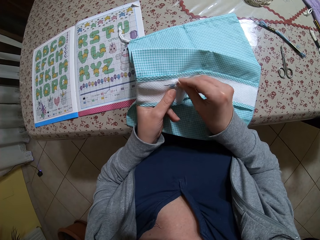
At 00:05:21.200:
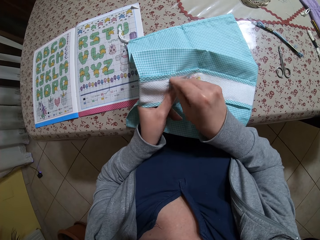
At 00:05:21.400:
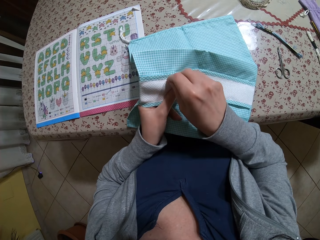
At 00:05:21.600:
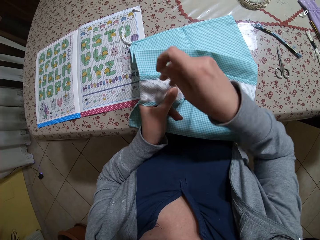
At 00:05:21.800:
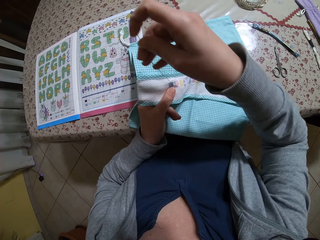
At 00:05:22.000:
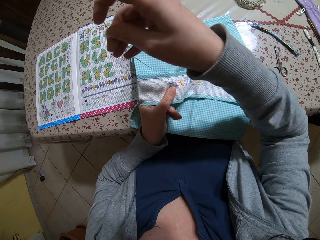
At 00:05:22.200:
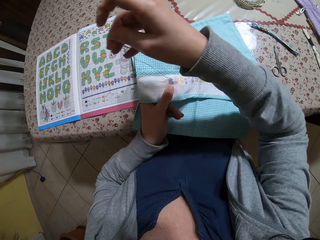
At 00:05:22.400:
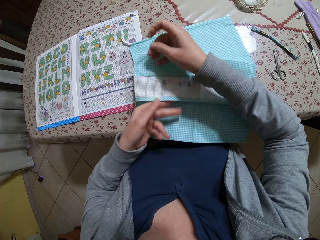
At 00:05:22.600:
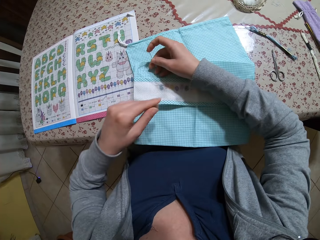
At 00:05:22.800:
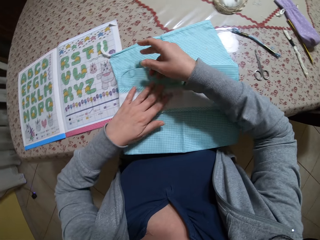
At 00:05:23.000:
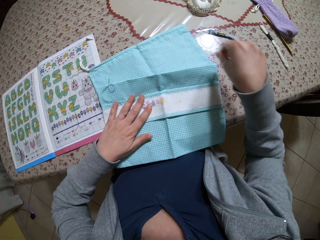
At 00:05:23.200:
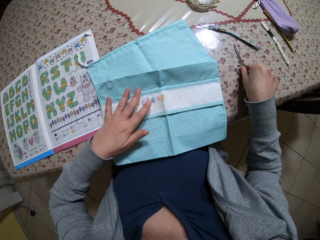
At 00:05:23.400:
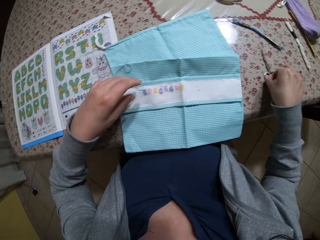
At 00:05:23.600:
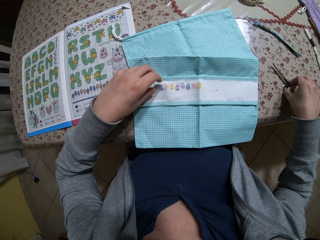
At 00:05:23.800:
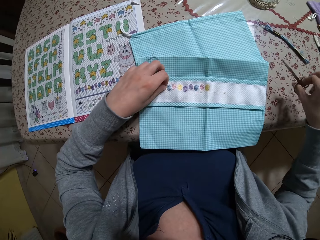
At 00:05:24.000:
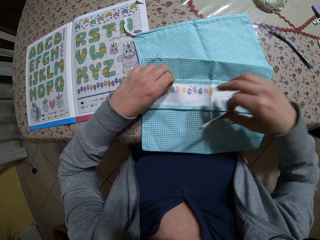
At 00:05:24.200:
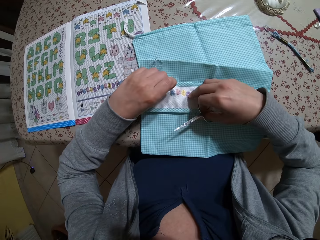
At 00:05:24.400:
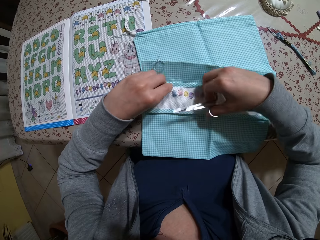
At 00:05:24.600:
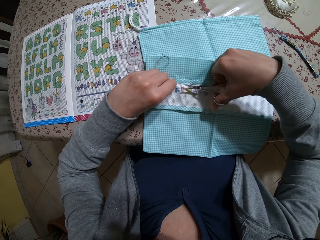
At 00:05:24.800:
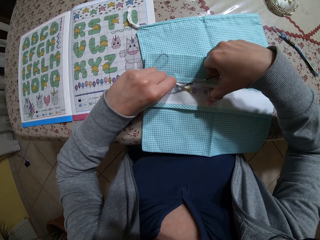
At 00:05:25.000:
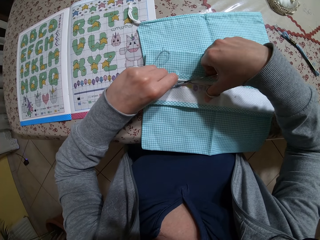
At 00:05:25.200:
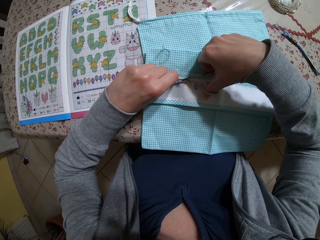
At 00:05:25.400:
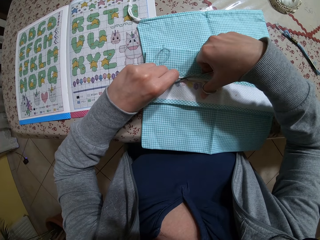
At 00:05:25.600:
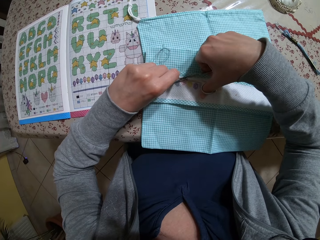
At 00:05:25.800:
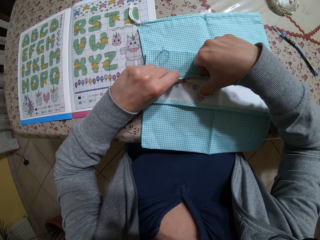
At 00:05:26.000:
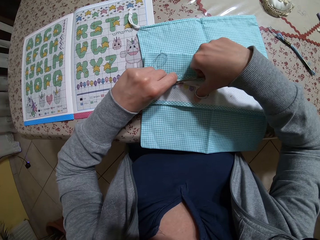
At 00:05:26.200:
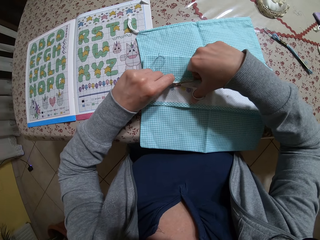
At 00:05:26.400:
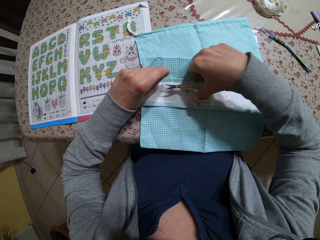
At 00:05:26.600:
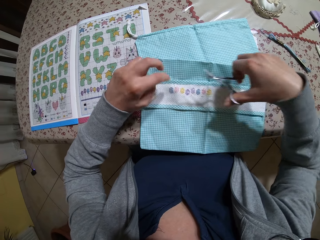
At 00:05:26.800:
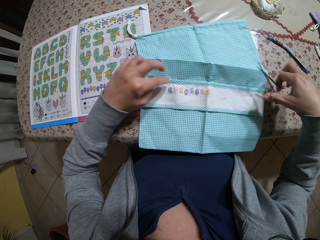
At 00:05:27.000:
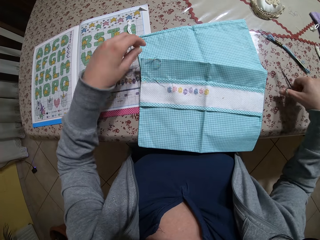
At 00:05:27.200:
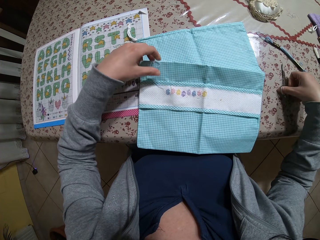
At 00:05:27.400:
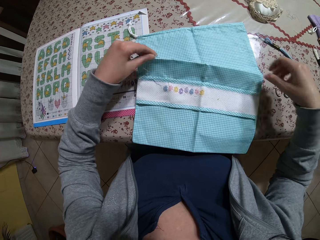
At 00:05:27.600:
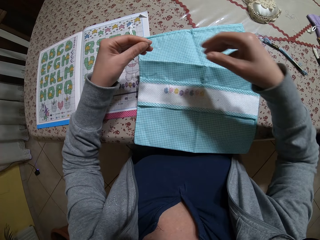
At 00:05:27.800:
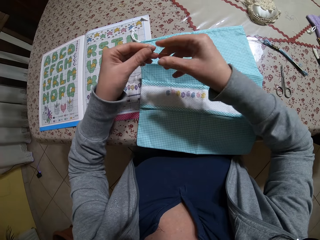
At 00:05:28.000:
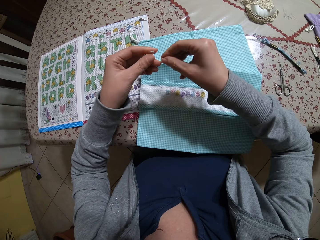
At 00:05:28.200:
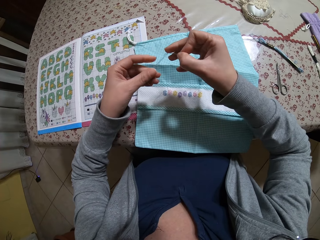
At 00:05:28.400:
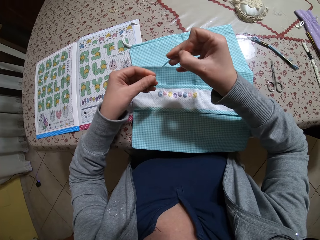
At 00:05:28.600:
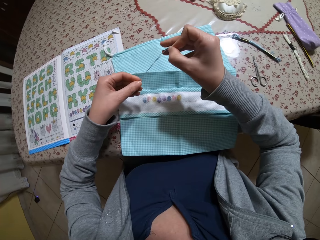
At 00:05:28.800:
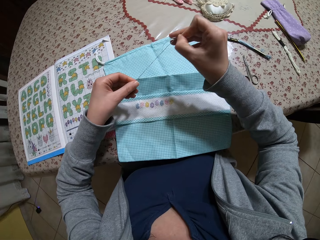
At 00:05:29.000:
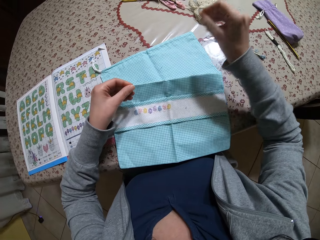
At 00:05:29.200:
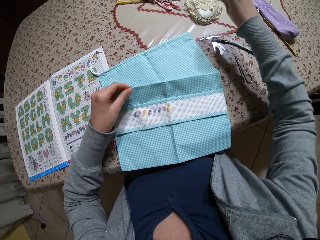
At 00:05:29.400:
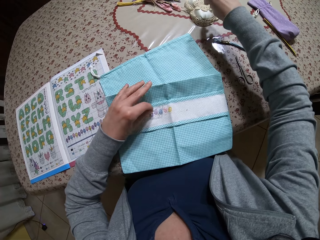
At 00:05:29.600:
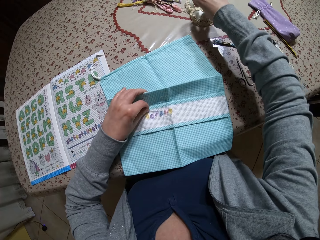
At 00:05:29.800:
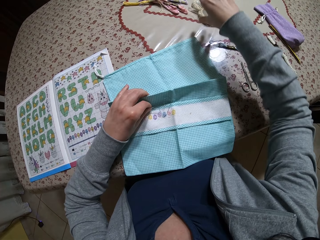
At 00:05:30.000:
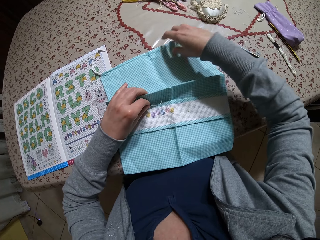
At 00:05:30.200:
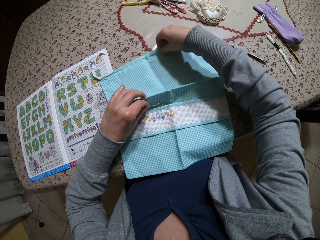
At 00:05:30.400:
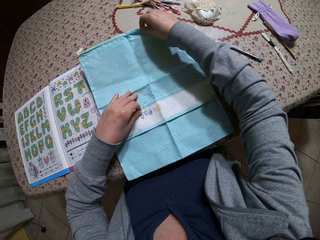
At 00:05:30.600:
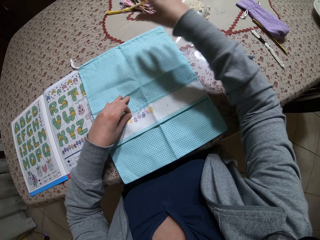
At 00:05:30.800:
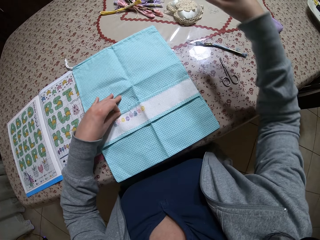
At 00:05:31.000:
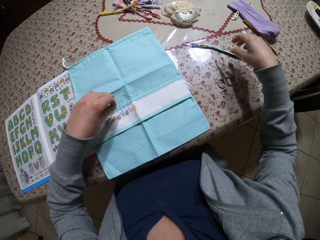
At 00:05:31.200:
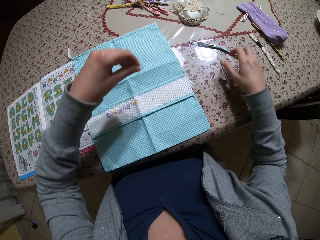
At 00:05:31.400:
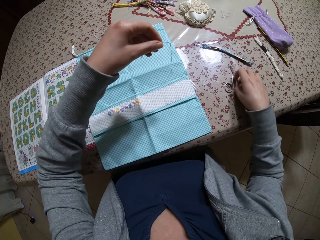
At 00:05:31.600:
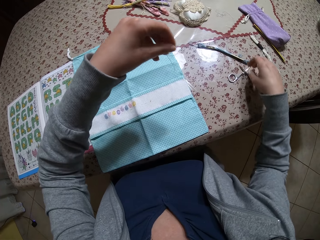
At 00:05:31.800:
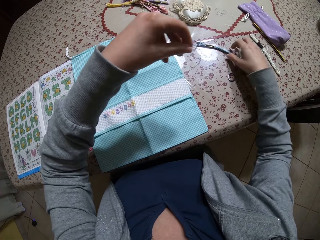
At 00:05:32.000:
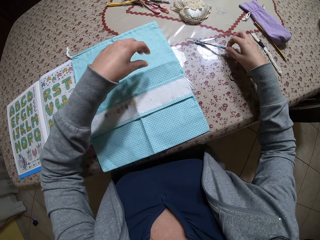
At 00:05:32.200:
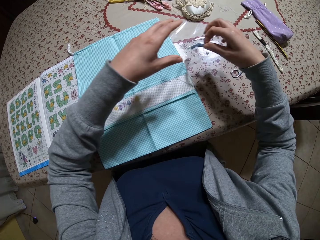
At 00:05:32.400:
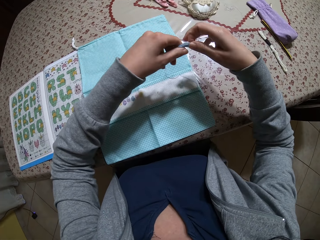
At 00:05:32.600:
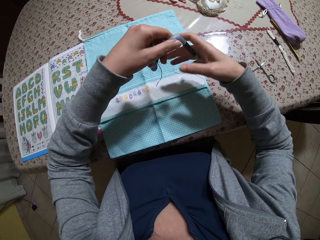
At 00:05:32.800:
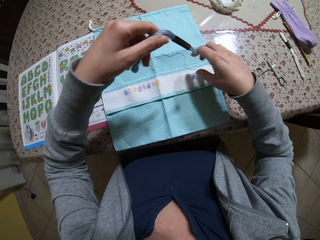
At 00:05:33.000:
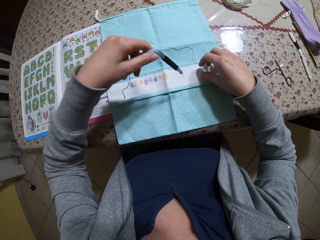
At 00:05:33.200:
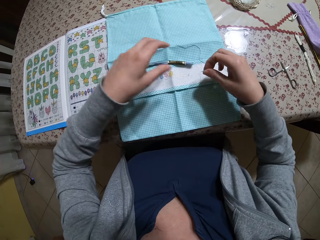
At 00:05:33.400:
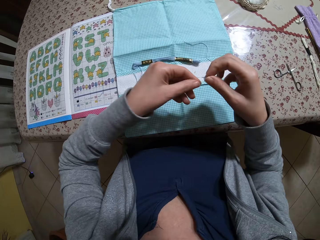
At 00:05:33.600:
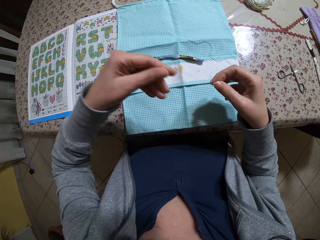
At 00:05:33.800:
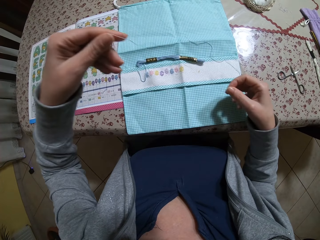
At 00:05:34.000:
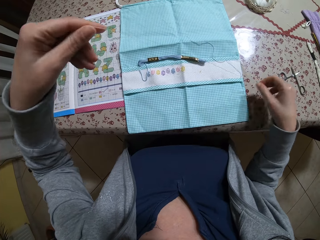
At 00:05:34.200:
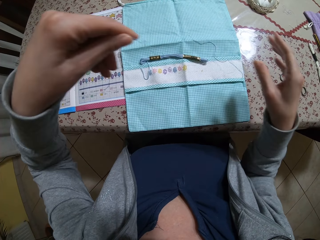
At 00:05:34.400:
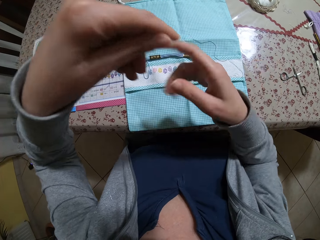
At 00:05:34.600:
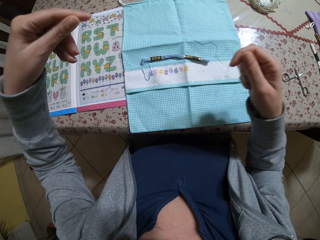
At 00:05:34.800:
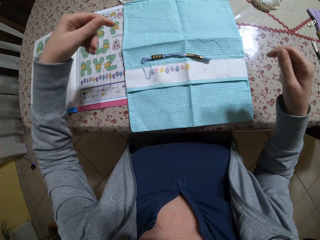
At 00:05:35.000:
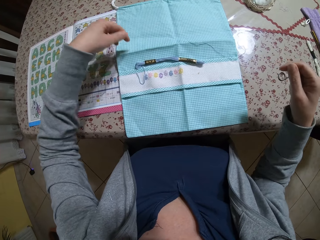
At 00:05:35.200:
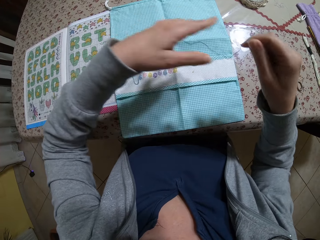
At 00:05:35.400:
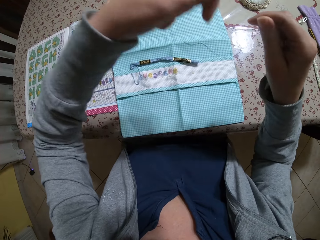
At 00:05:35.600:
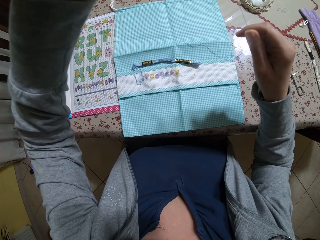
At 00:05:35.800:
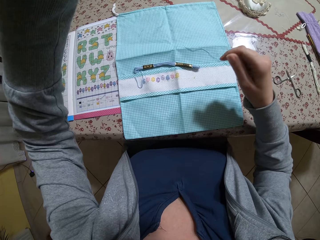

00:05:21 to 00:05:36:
The camera wearer drops the needle and thread on the napkin with her right hand. She picks up scissors from the table with her right hand. She holds the thread on the napkin with her left hand. She cuts the thread from the napkin with the scissors in her right hand. She drops the scissors on the table with her right hand. She picks up the needle from the napkin with her left hand. She passes the needle from her left hand to her right hand. She removes the thread from the needle with her left hand. She pulls the thread. She holds the napkin on the table with her left hand. She drops the needle on the pin cushion on the table with her right hand. She adjusts the napkin on the table with her right hand. She spreads the piece of cloth. She touches the scissors on the table with her right hand. She picks up a roll of thread from the table with her right hand. She drops the thread on the napkin on the table with her left hand. She passes the roll of thread from her right hand to her left hand. She takes the piece of cloth. She picks up the thread from the napkin on the table with her right hand. She drops the roll of thread on the napkin on the table with her left hand. She pulls the thread with both hands. She puts down the piece of cloth.

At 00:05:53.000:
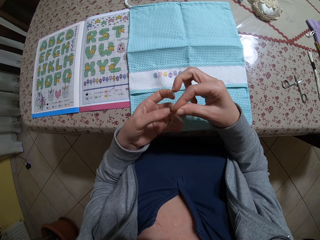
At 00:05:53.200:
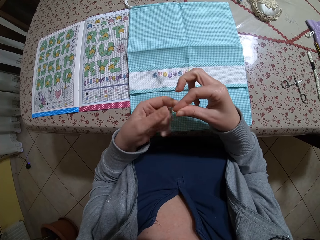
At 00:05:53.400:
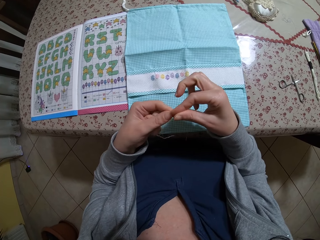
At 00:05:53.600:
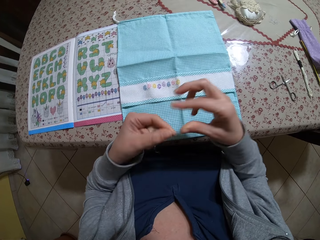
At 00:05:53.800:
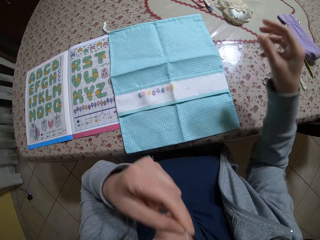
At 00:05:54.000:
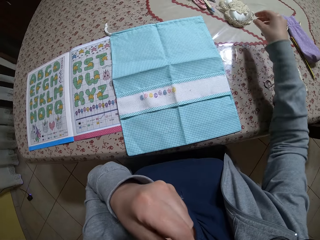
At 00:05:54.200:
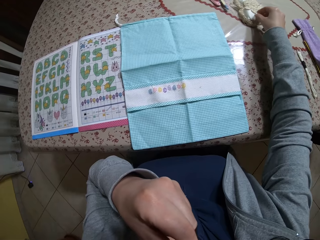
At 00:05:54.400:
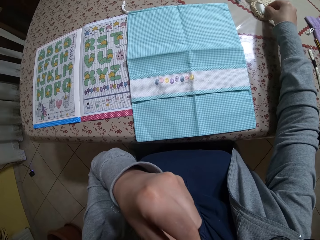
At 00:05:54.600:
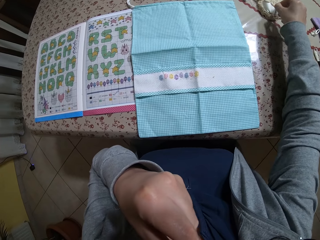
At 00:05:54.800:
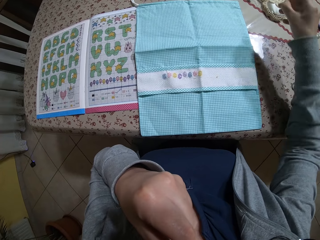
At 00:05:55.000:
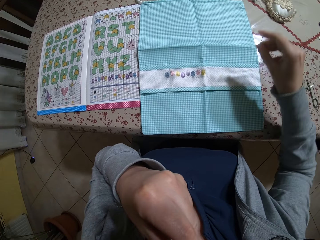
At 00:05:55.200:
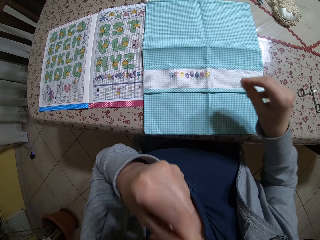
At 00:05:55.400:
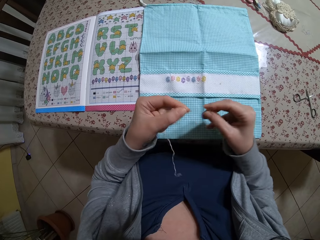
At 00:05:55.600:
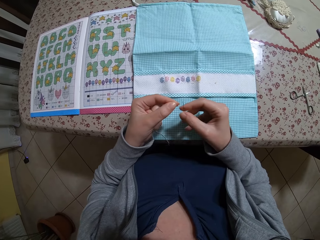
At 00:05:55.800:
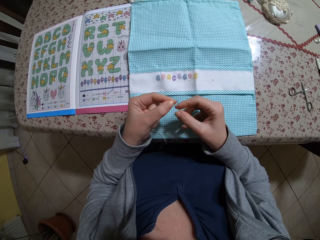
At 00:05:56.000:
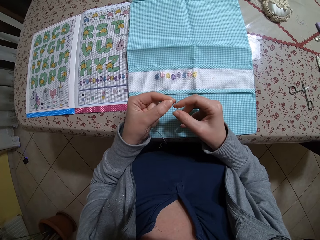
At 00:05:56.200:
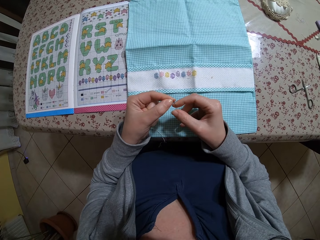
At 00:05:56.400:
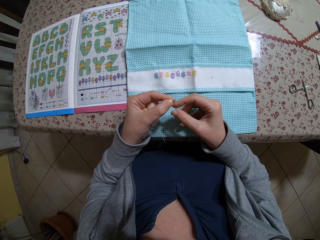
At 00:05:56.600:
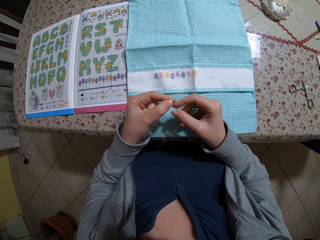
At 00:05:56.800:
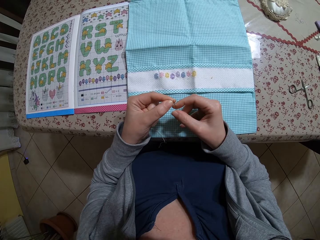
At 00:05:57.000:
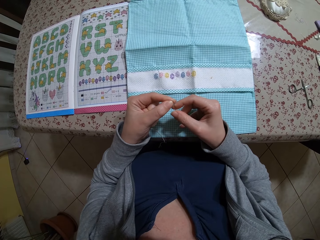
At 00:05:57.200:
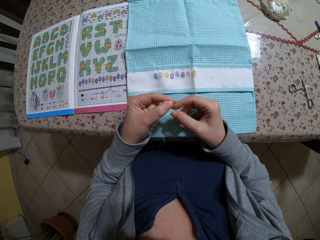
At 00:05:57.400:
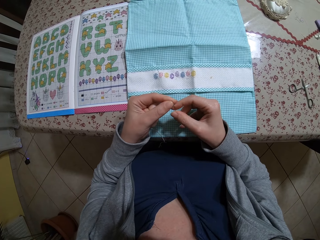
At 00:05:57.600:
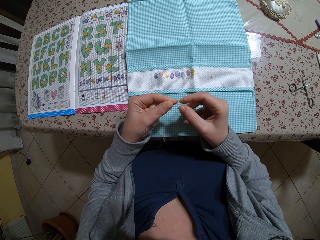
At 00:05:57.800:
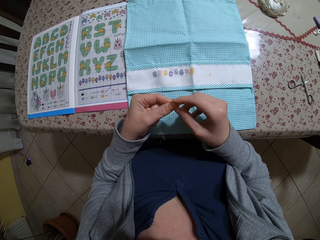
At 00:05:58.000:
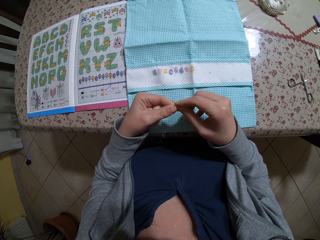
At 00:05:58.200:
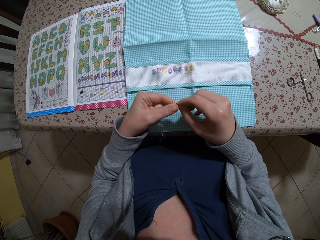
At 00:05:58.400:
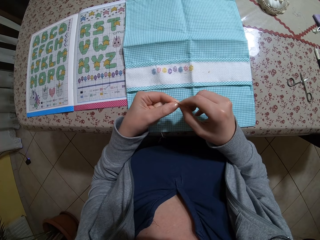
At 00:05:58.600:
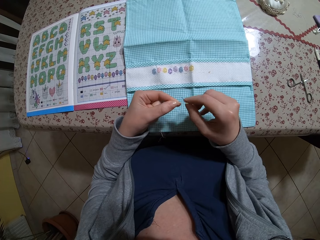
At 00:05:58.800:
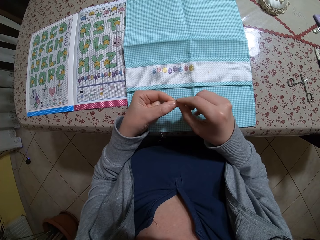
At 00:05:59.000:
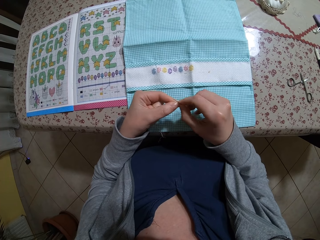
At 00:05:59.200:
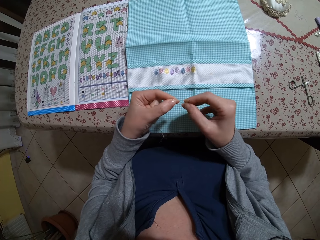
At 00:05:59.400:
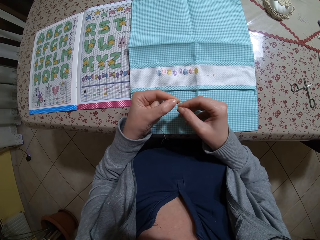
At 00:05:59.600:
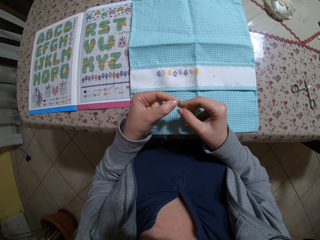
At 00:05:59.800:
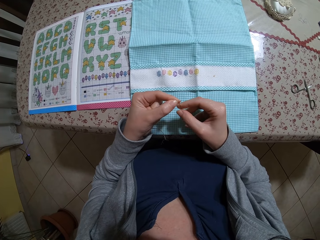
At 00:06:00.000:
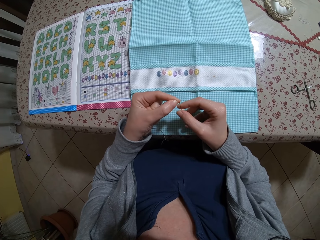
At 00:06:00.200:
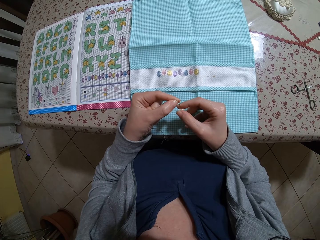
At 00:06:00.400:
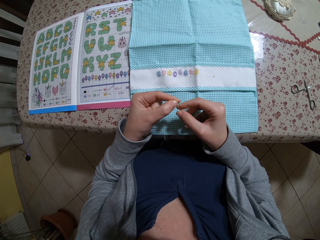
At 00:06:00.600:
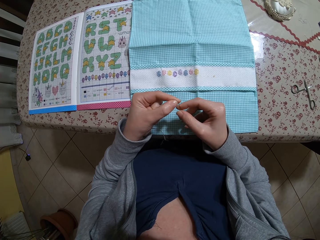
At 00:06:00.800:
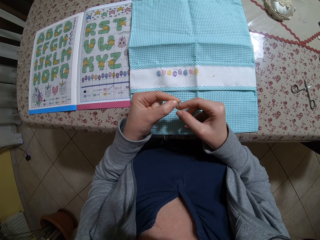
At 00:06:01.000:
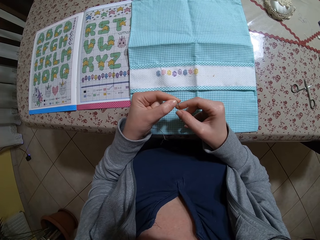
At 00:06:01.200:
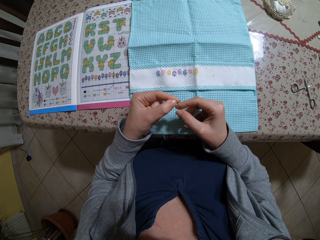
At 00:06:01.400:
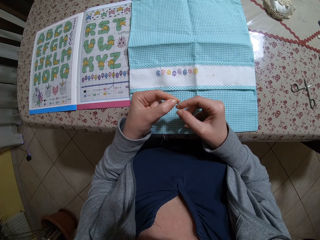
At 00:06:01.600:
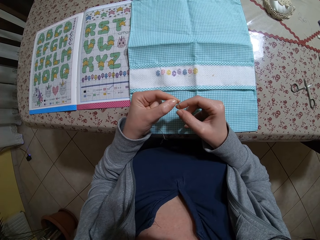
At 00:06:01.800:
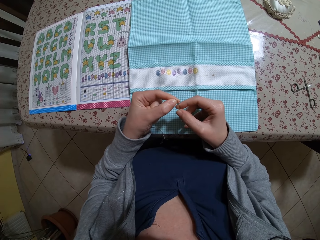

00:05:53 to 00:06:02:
The camera wearer holds the thread in her left hand and with the mouth. She cuts the thread in her left hand with her teeth. She picks up the needle from the pin cushion on the table with her right hand. She fixes the thread in the needle with both hands.
